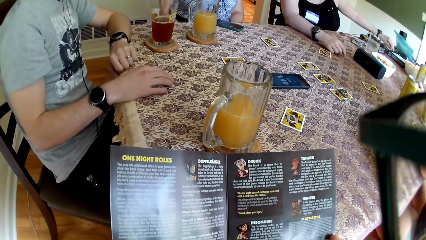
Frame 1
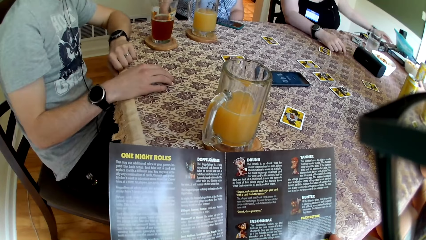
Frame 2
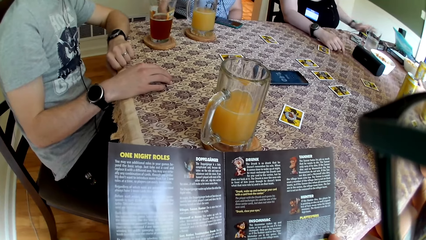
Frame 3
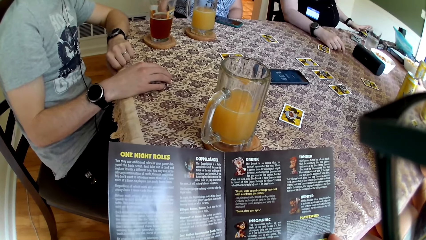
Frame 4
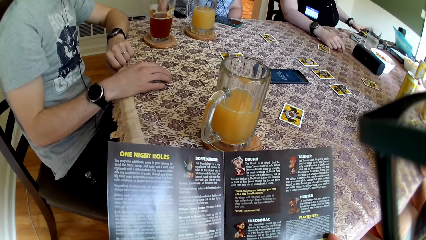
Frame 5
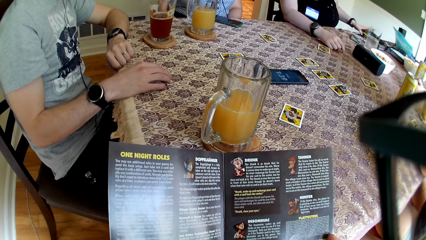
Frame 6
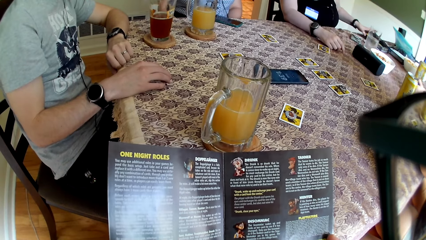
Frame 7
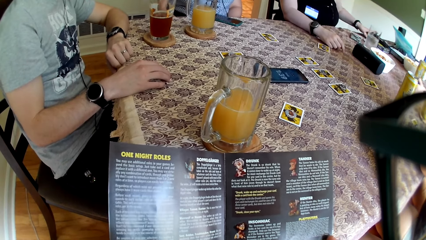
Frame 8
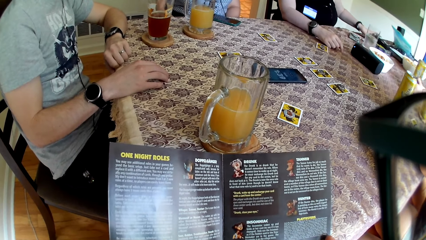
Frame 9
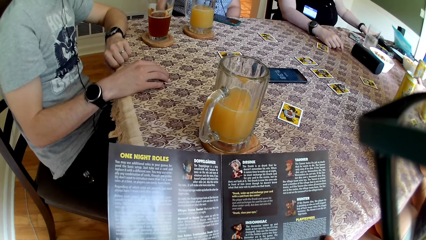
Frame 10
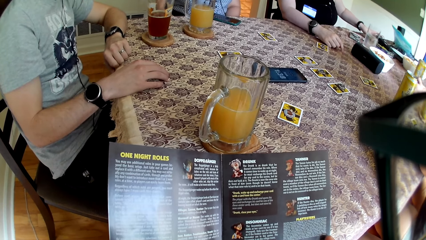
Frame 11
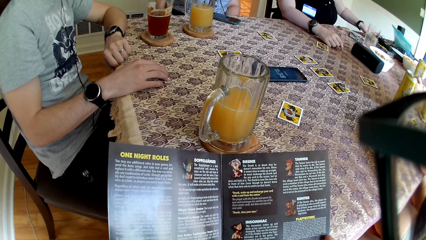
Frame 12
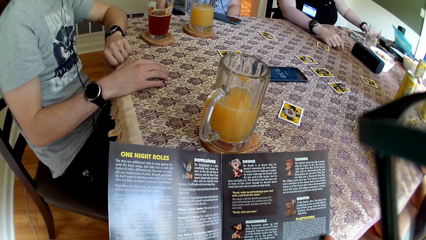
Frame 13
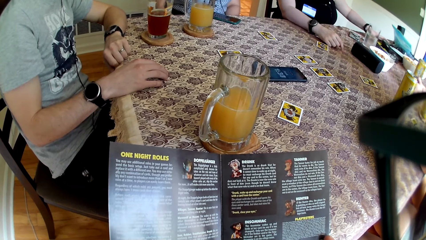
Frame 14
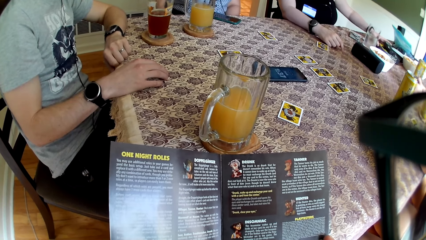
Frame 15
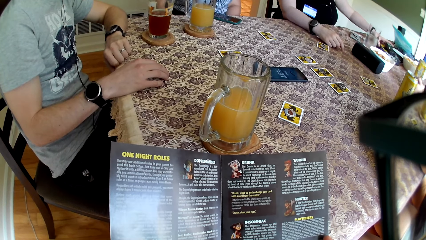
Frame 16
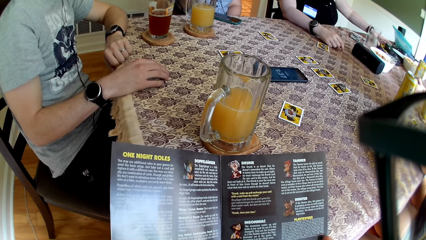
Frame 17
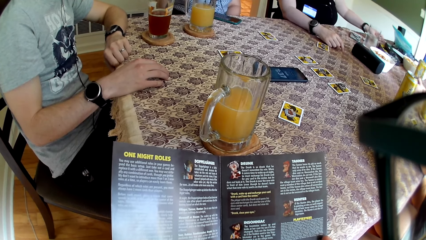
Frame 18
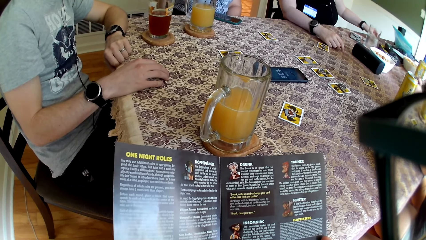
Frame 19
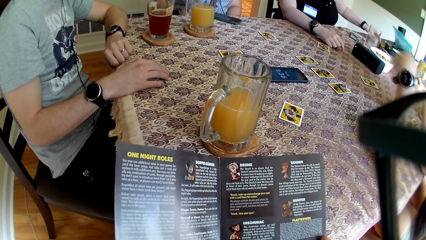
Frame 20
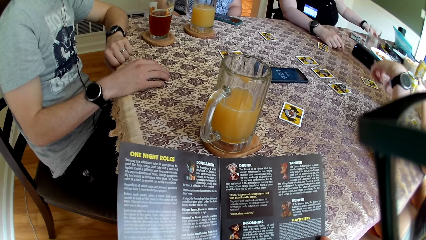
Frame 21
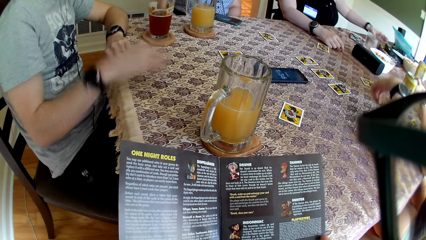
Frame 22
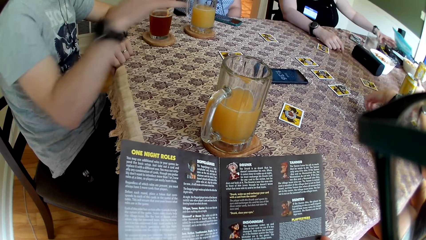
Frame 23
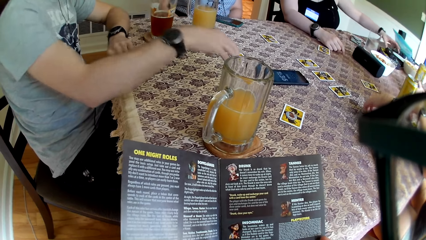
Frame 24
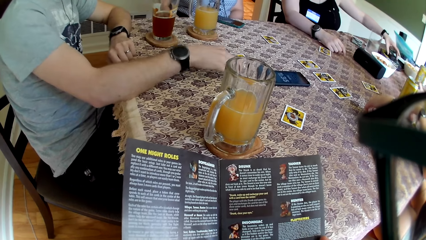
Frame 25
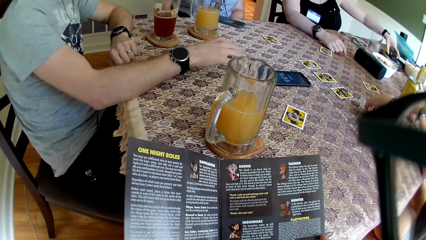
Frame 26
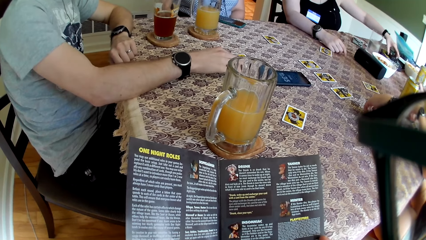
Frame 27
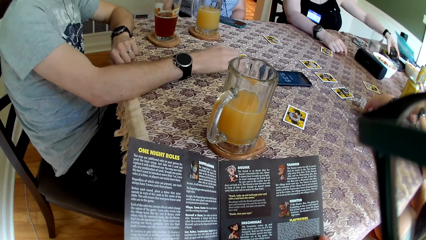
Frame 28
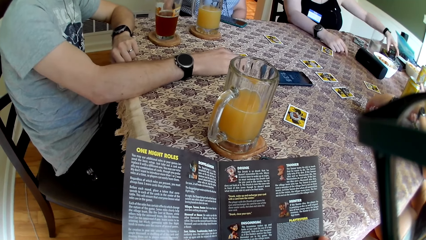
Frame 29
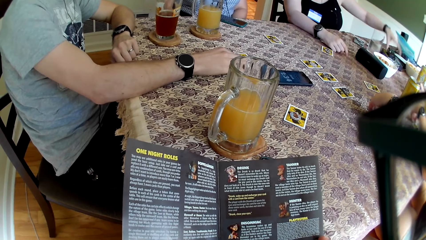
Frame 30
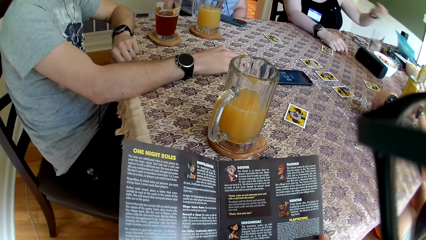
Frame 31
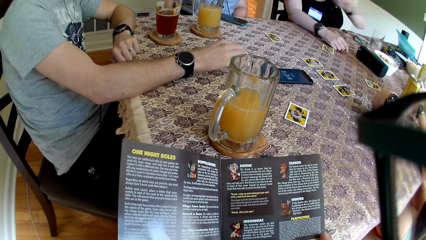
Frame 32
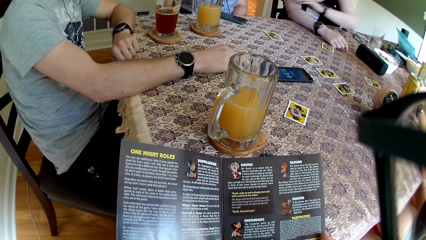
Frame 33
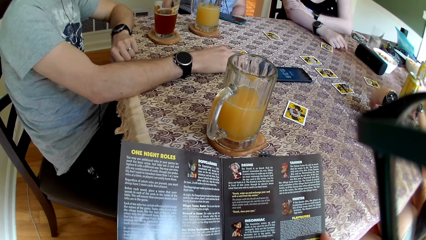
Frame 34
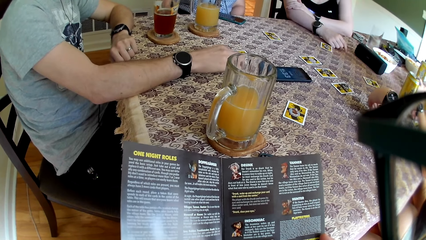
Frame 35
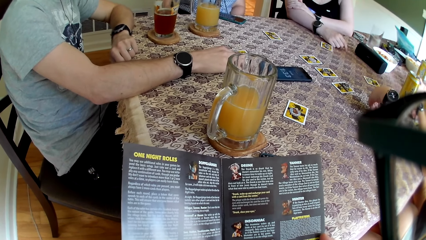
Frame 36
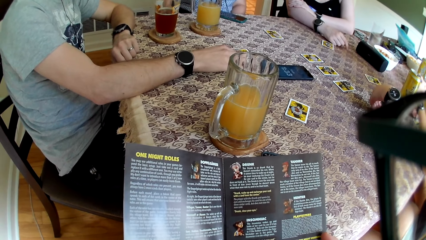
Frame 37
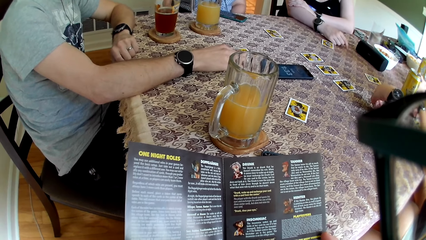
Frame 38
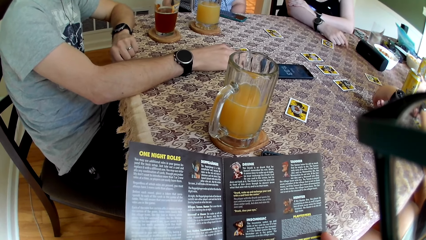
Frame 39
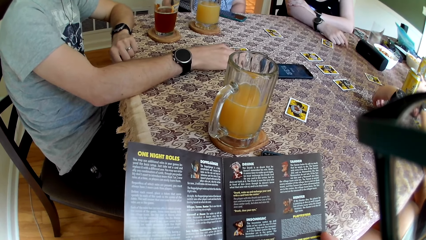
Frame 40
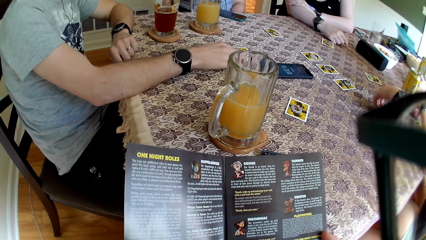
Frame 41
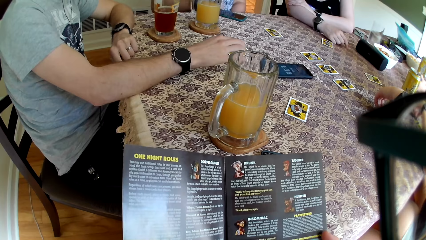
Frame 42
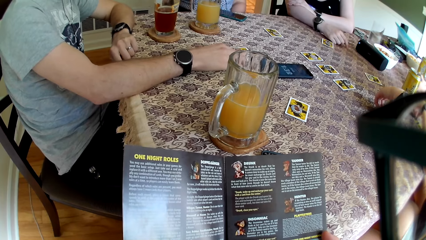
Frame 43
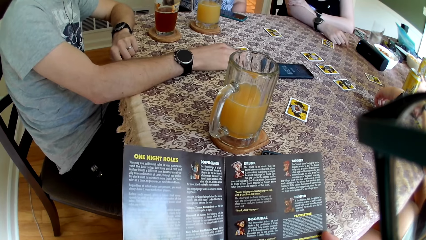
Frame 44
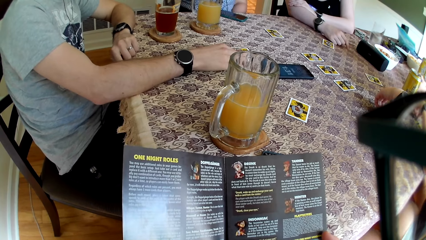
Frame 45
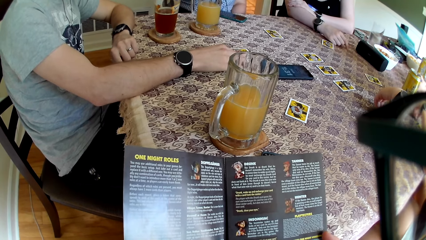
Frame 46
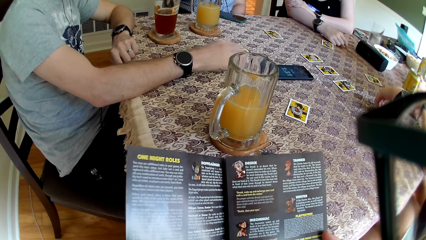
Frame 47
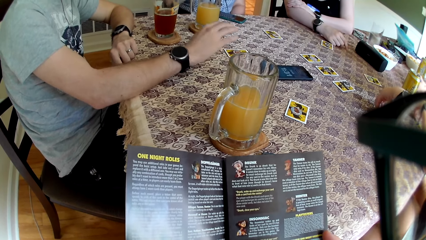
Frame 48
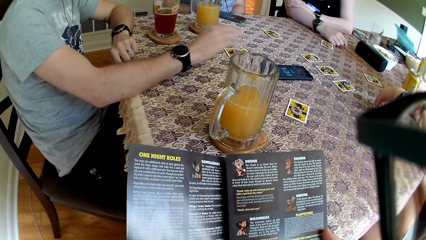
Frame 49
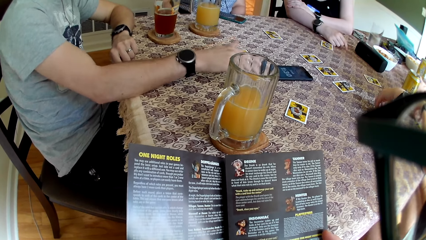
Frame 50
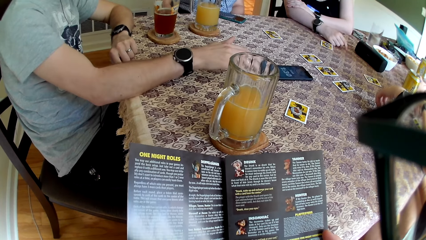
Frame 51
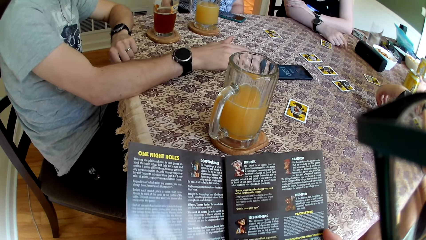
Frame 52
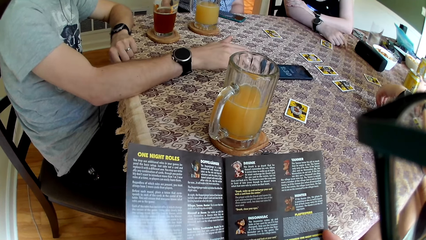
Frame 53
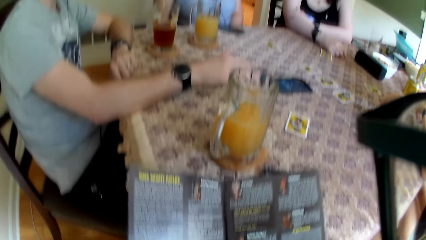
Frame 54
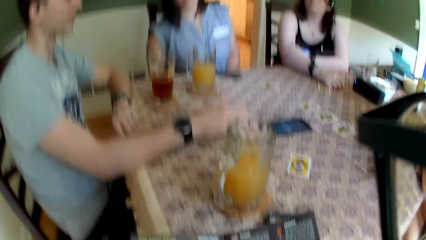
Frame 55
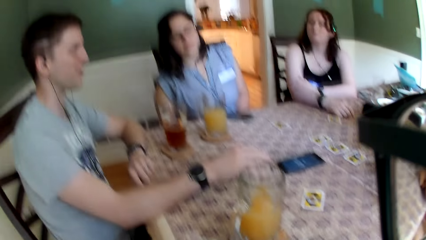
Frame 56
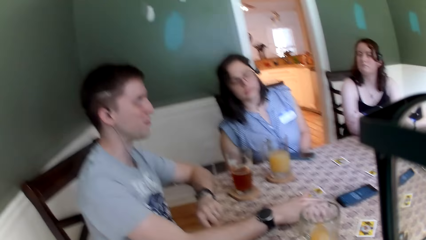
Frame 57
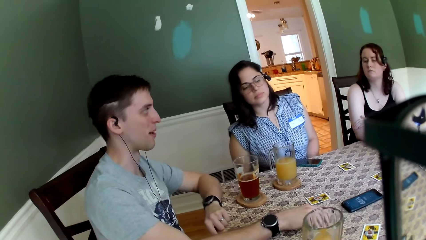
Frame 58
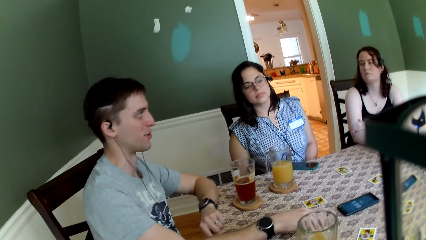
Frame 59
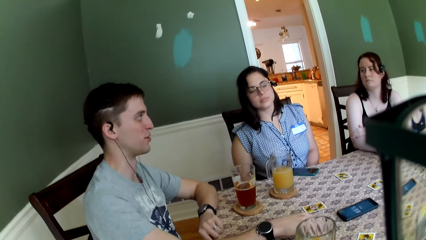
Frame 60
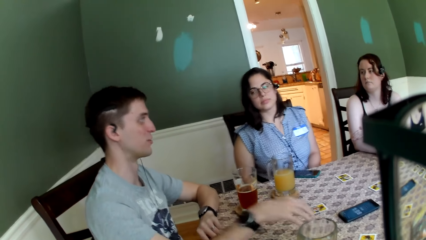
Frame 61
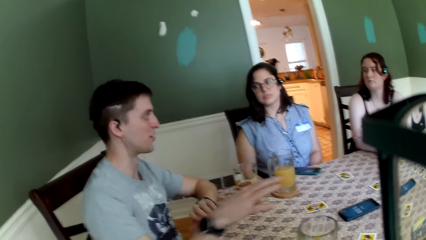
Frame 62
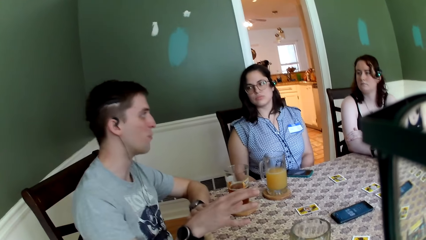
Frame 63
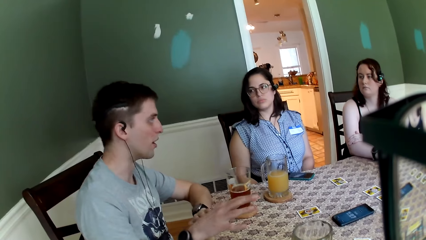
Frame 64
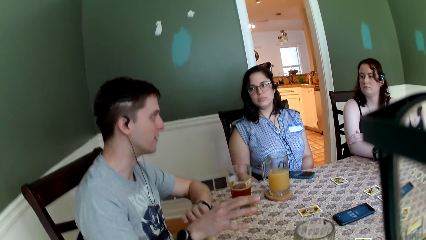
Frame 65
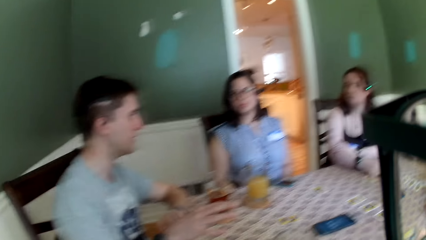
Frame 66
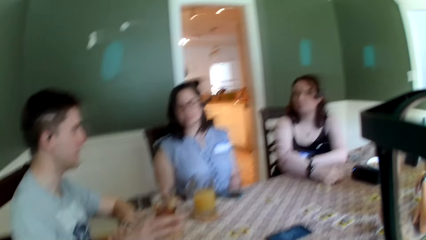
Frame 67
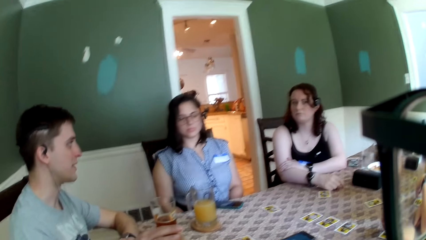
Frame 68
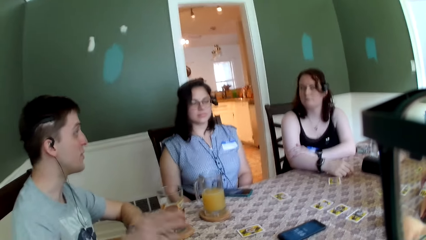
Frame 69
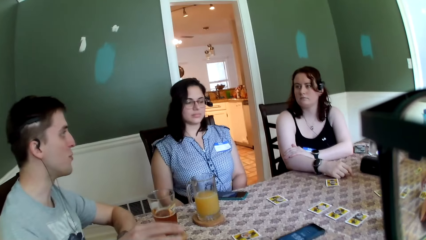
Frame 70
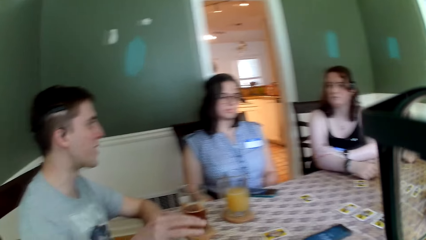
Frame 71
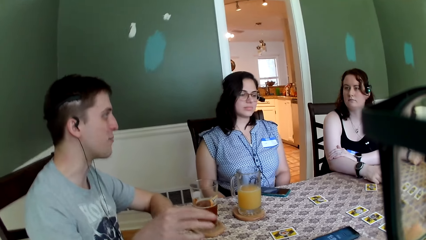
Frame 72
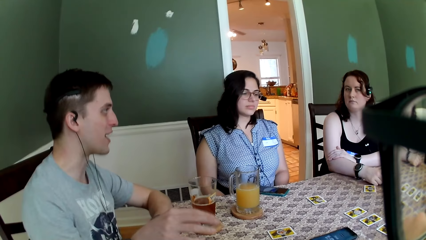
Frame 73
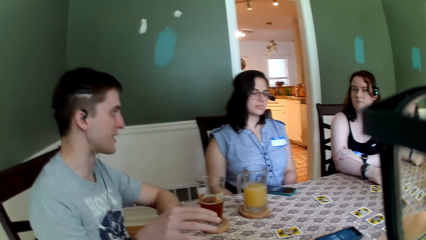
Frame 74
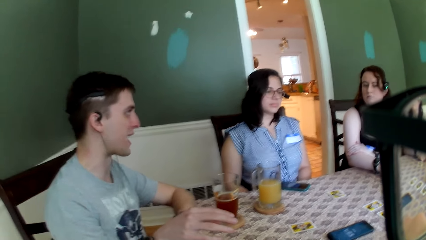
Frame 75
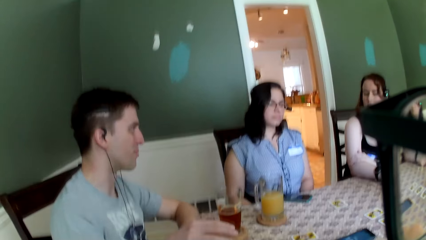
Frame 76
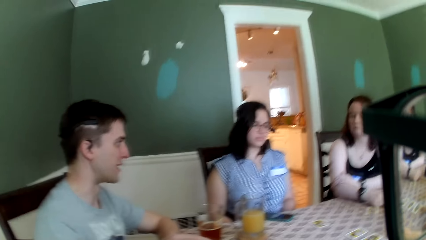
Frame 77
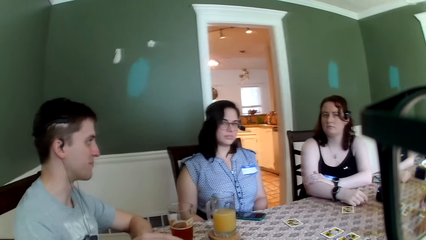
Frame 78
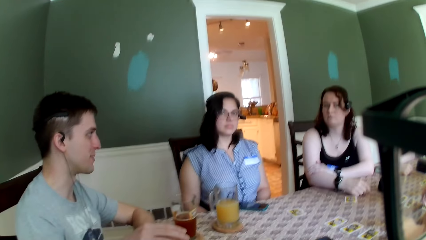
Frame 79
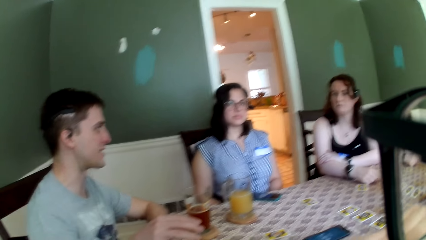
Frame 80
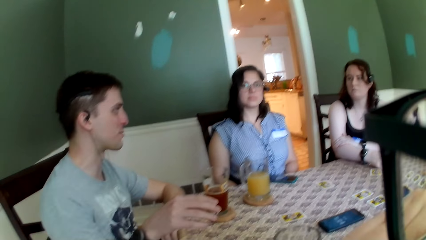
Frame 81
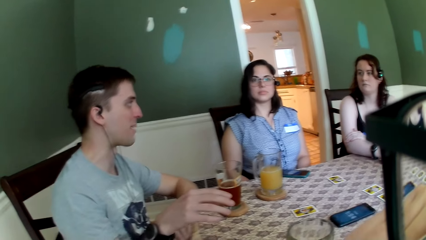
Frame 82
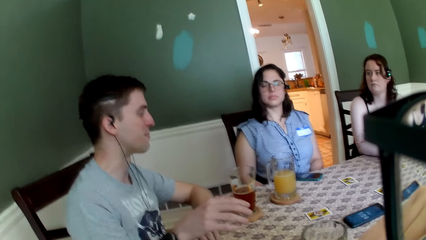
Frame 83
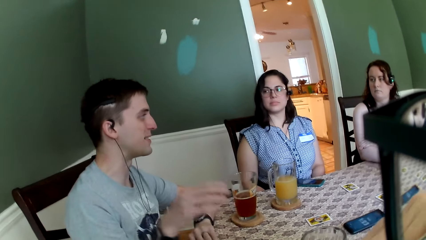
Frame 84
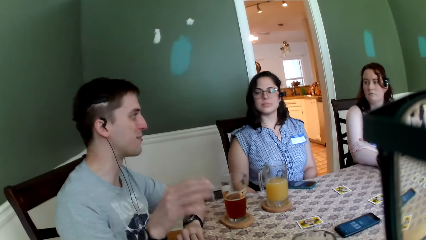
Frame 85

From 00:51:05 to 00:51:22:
A woman holds a box with her left hand. Another woman touches the card with her left hand. The camera wearer converses with the group of people.
